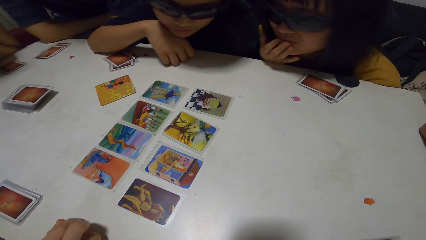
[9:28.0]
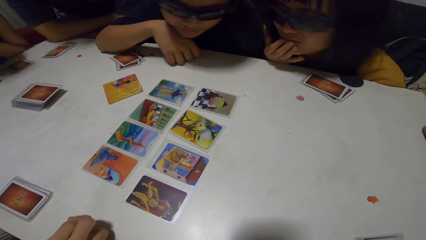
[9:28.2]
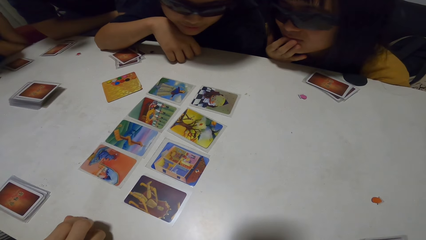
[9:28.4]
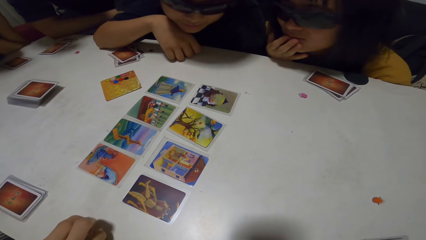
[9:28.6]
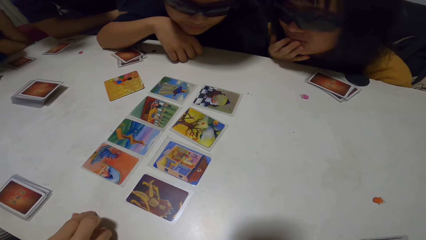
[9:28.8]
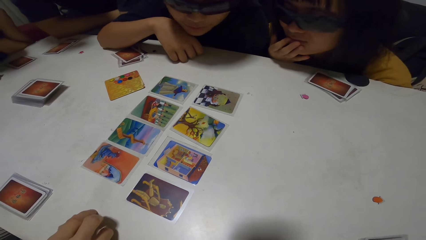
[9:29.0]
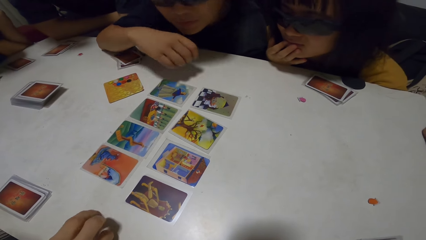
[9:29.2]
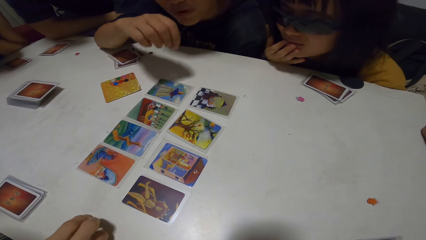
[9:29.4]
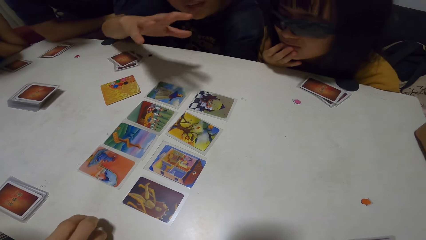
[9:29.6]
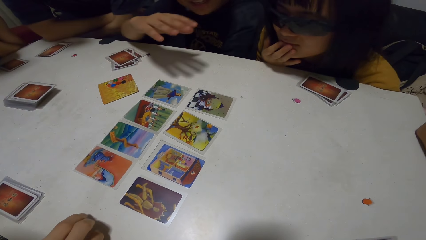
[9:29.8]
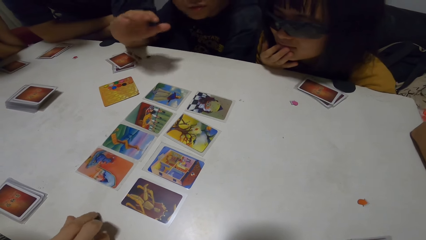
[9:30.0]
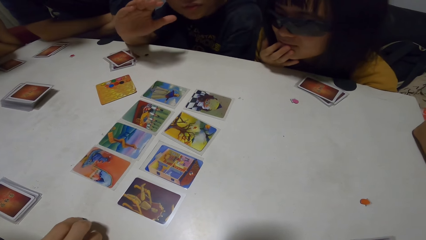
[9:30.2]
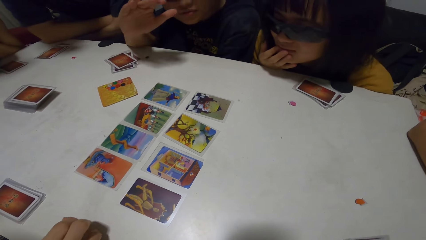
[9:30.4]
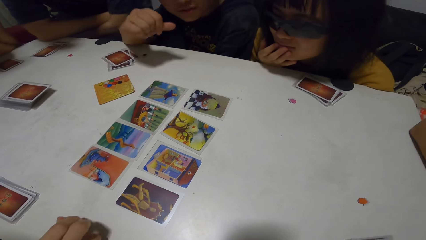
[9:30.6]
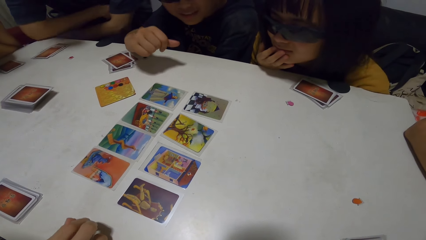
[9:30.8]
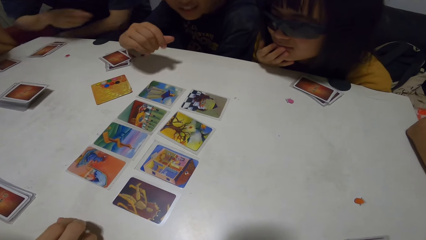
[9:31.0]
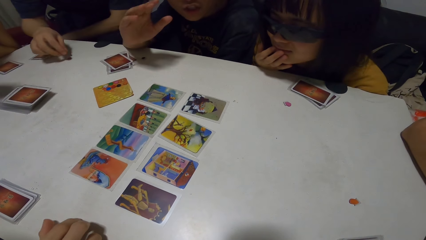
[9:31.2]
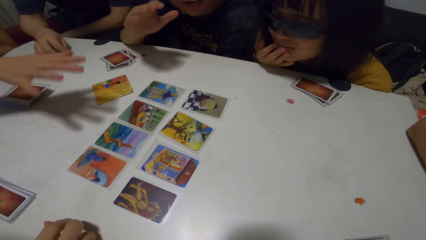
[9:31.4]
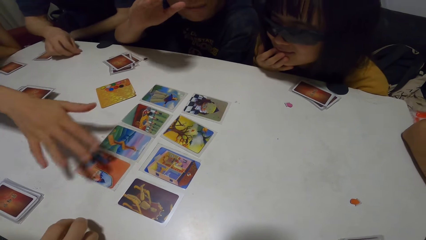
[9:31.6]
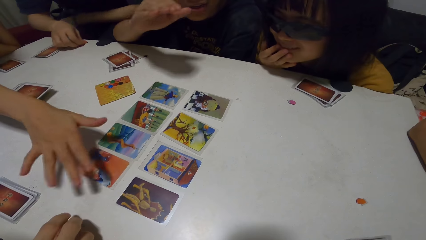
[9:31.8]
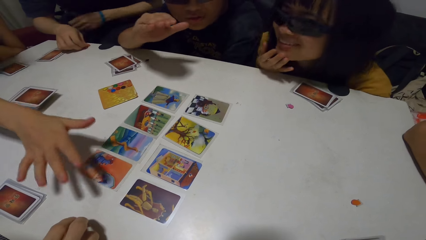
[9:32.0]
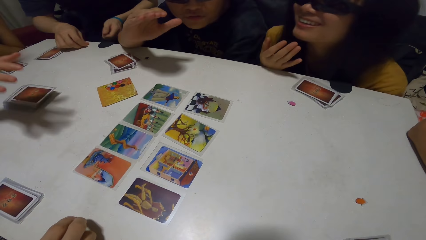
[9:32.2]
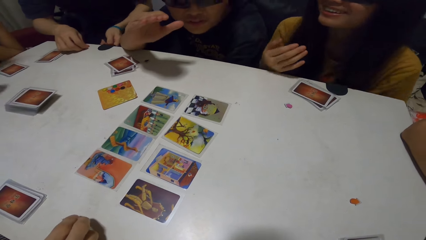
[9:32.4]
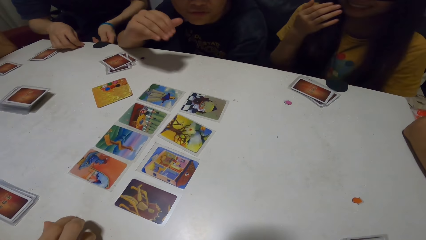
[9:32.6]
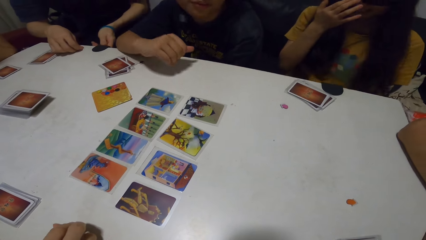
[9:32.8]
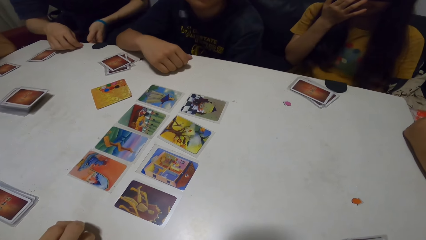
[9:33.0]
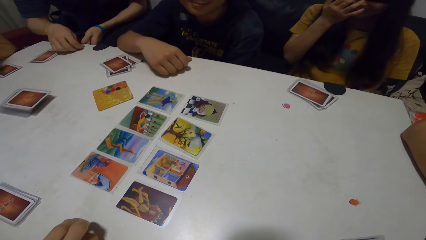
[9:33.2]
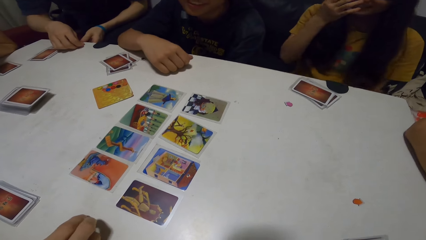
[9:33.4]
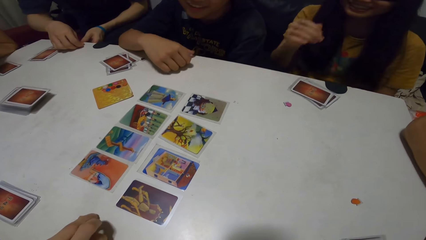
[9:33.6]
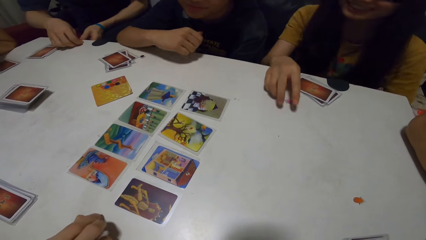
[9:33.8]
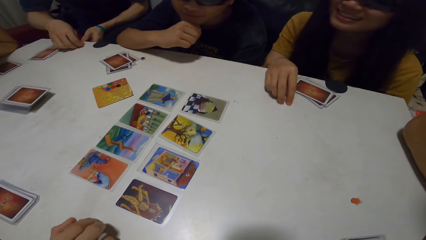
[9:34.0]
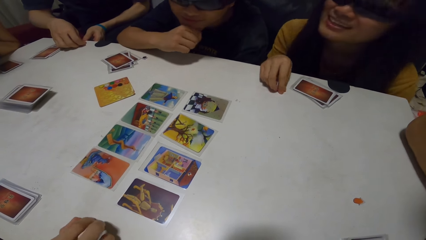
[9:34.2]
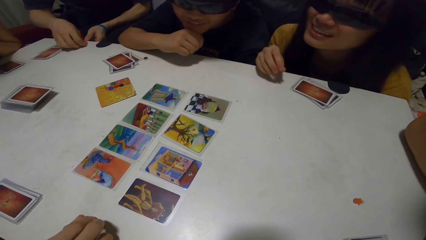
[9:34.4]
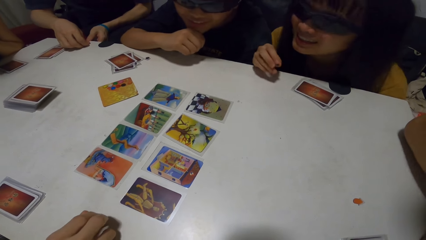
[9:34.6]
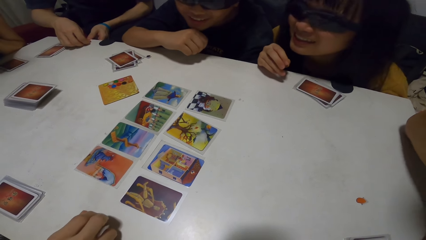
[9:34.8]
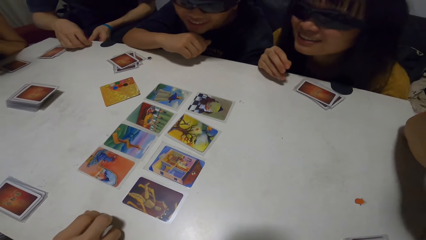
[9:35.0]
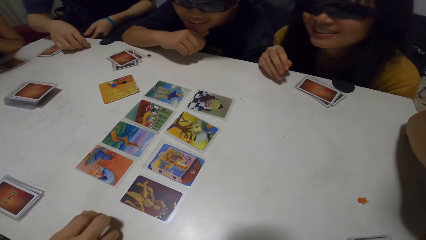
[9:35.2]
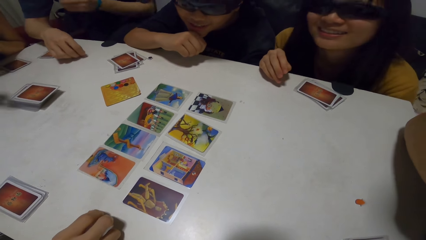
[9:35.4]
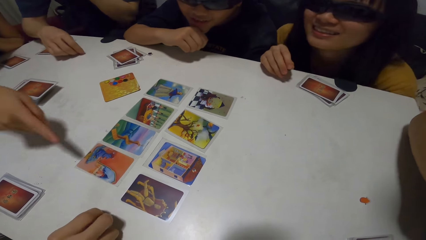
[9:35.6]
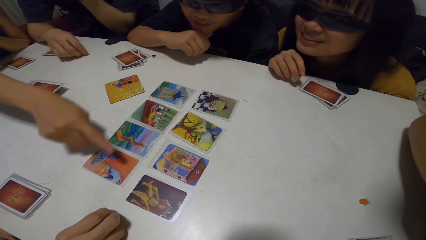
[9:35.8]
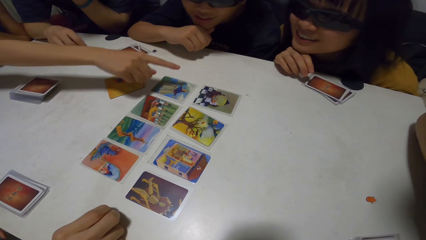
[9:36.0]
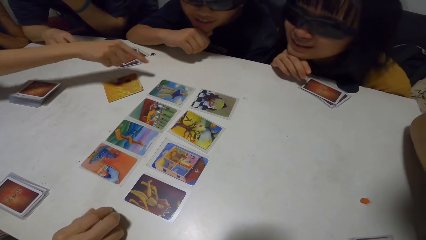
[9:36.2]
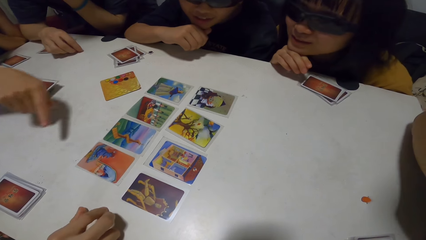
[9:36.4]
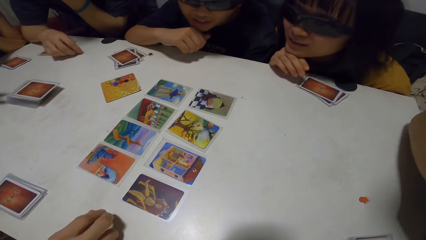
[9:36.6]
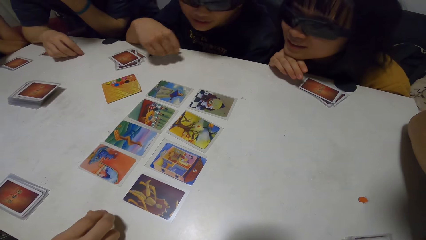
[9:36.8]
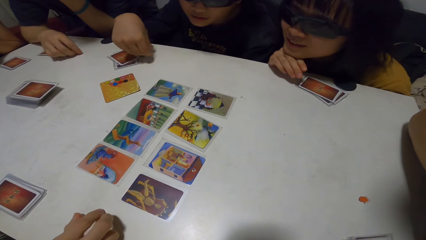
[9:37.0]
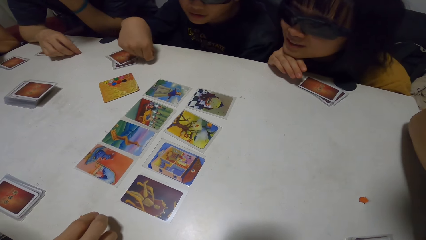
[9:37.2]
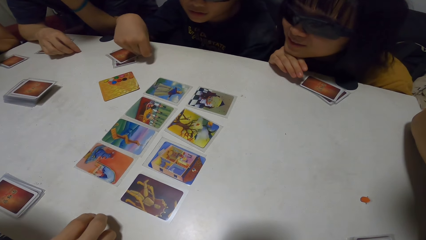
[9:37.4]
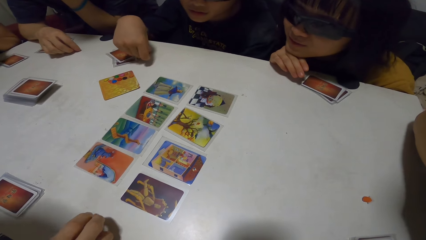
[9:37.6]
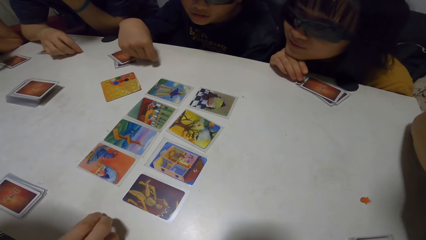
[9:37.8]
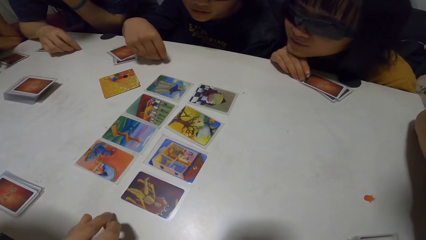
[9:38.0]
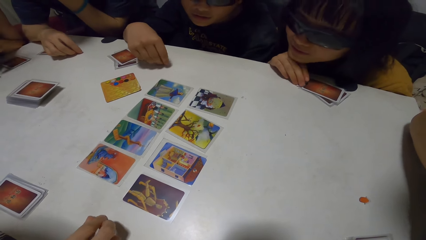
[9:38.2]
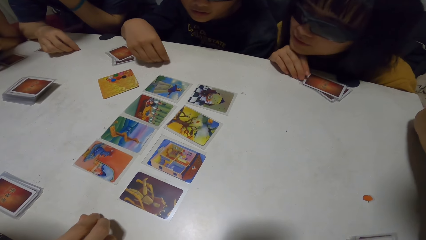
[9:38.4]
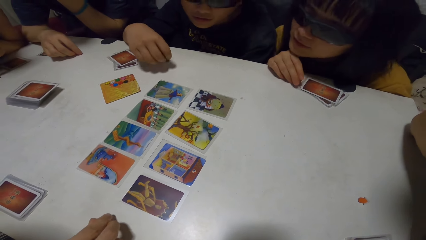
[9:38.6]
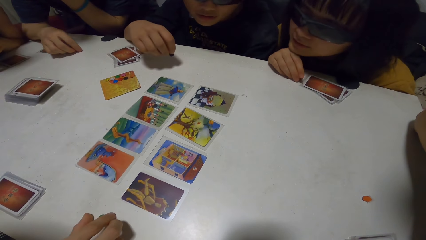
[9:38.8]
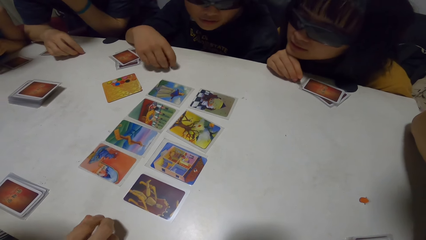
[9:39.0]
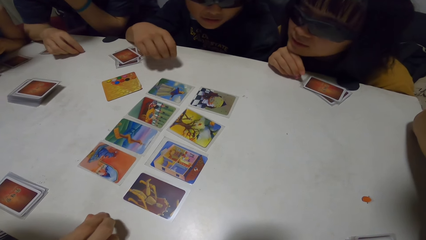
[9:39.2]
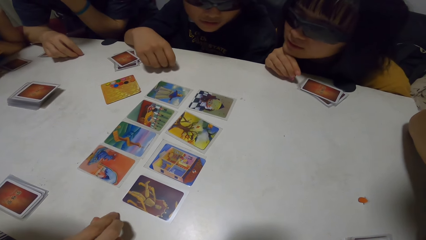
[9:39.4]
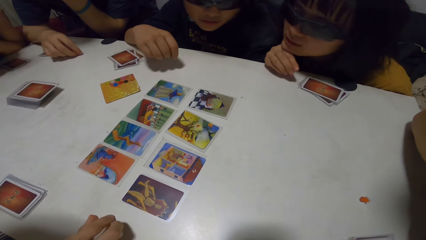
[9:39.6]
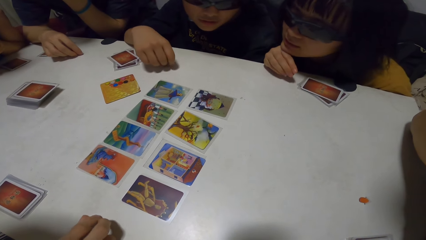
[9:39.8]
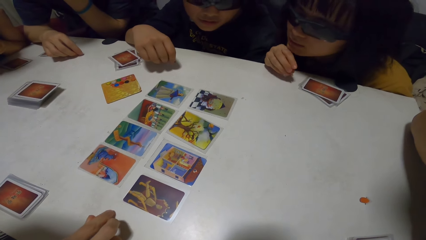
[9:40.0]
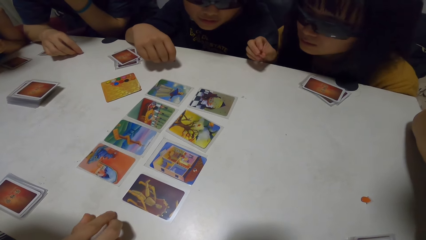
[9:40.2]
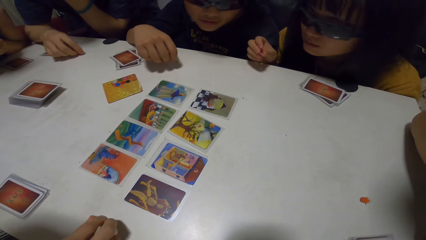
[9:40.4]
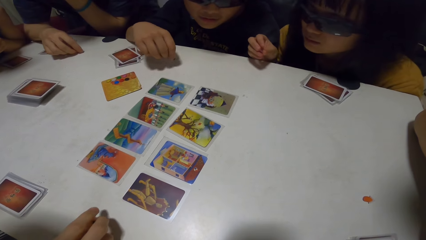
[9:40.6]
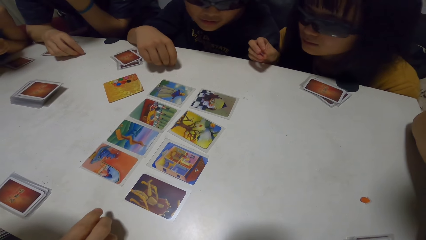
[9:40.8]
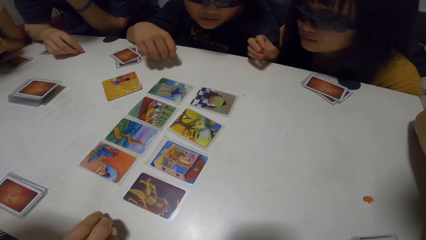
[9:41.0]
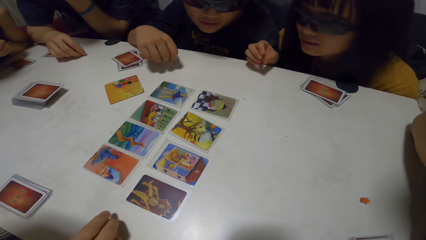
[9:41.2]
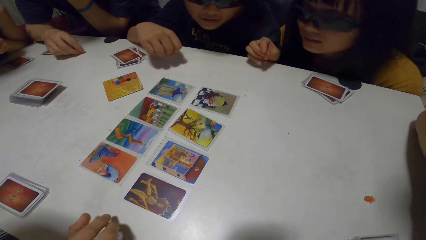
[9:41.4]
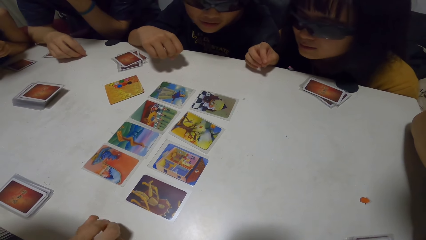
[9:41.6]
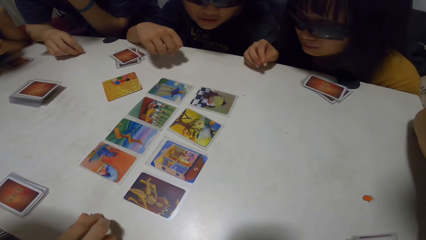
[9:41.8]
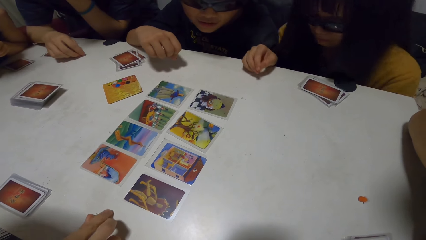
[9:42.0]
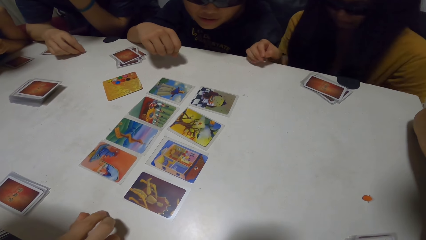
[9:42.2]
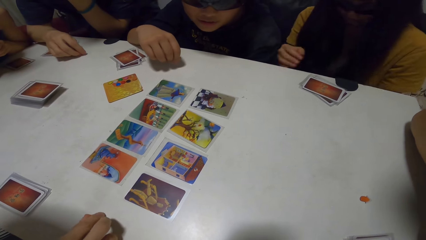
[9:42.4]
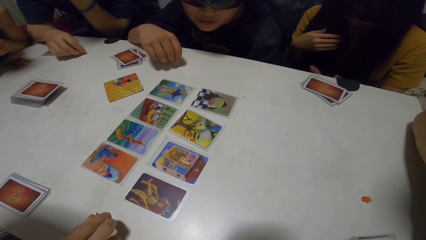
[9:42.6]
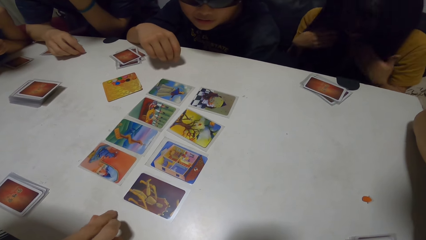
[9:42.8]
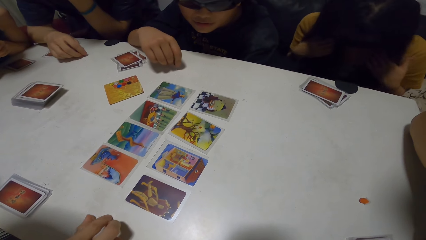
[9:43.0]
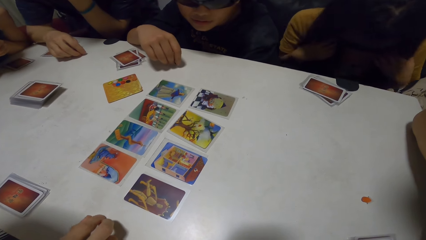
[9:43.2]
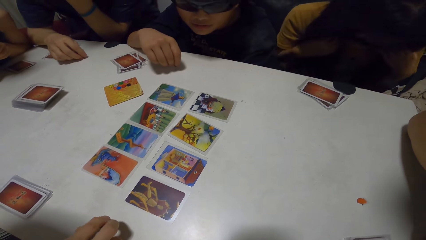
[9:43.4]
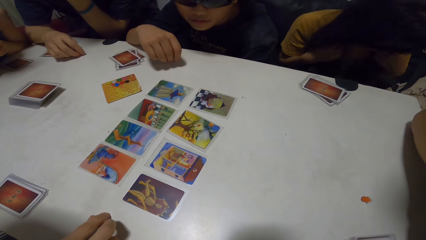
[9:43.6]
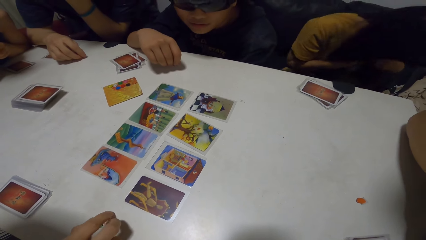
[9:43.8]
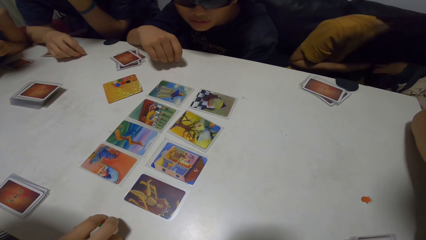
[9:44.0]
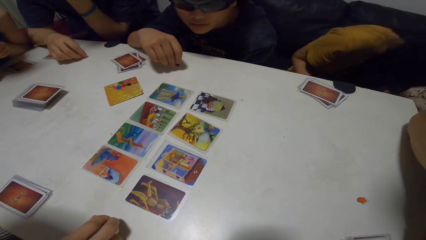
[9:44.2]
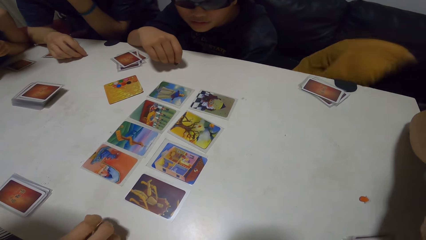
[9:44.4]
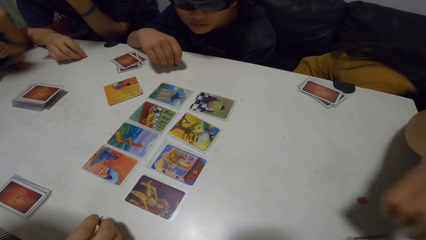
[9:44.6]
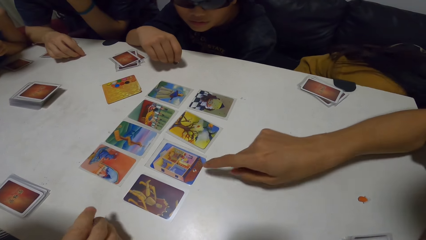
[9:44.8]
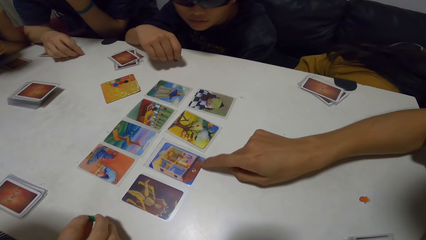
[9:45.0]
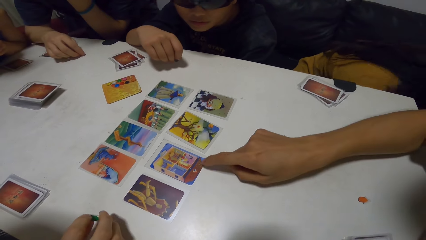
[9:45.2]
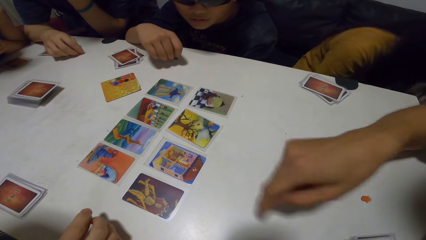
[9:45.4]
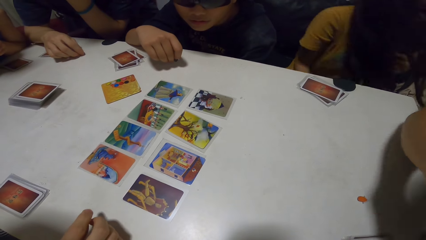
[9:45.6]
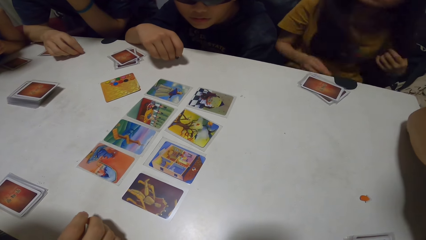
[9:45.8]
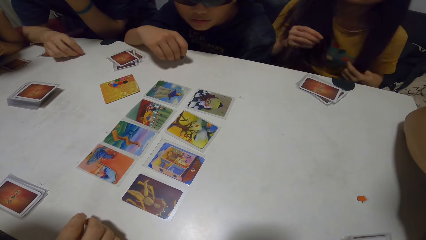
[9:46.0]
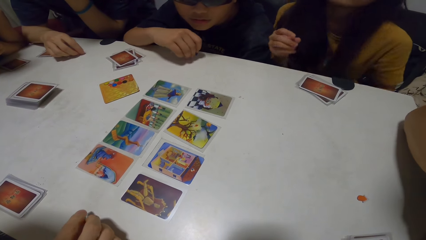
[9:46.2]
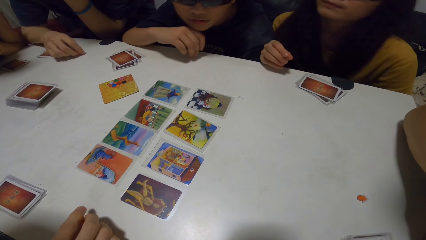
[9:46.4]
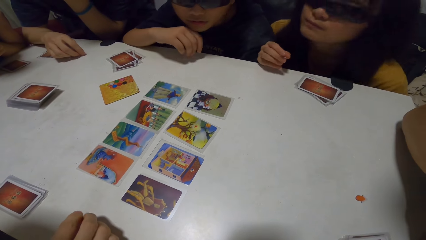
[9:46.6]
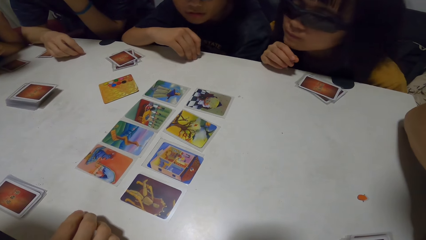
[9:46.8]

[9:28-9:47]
A man gesticulates with his hands. The man converses with the camera wearer, a lady, another man, another lady, a person, another person and a third person. The first lady gesticulates with her hands. The second man moves a paper on the table. The second lady adjusts her glasses. The first lady points towards the cards on the table. The first man plays with a paper on the table. A third man touches a card on the table. The second lady picks up a paper from the ground. The first person points on a card.
